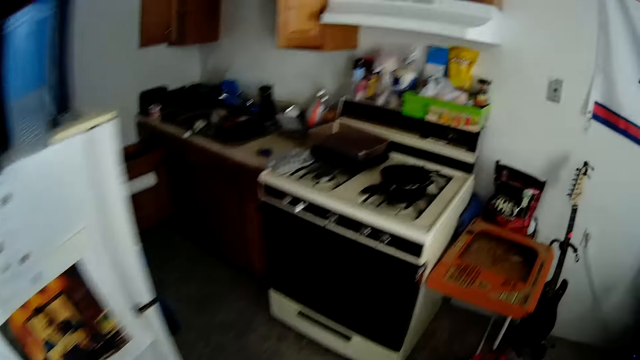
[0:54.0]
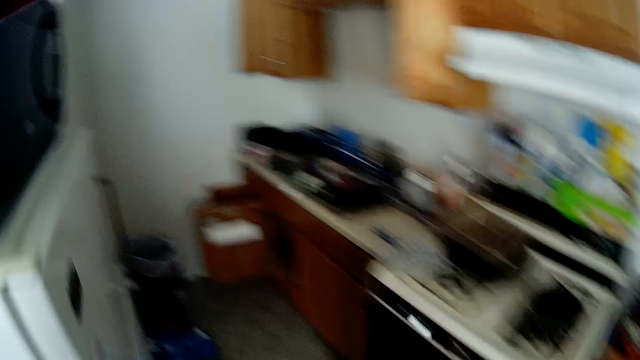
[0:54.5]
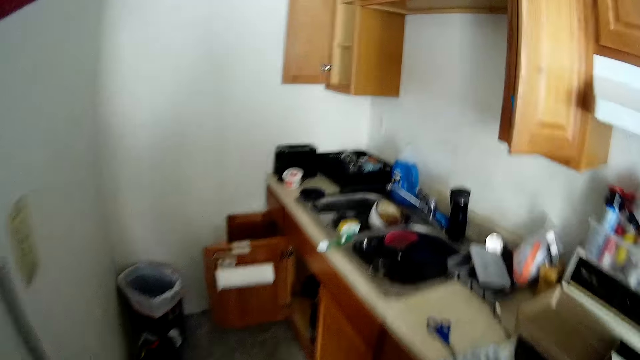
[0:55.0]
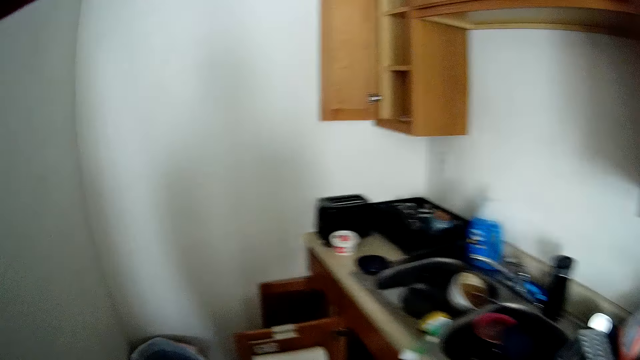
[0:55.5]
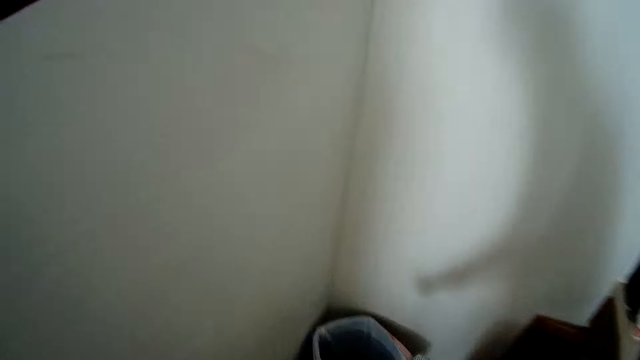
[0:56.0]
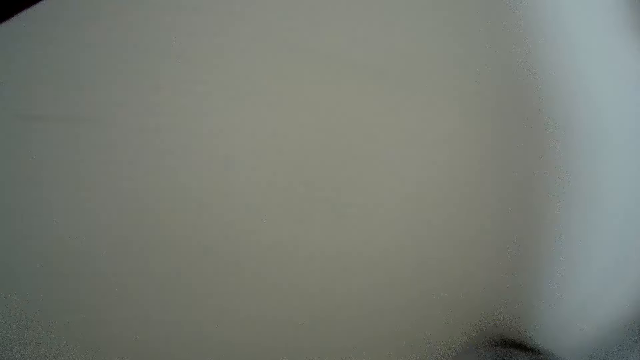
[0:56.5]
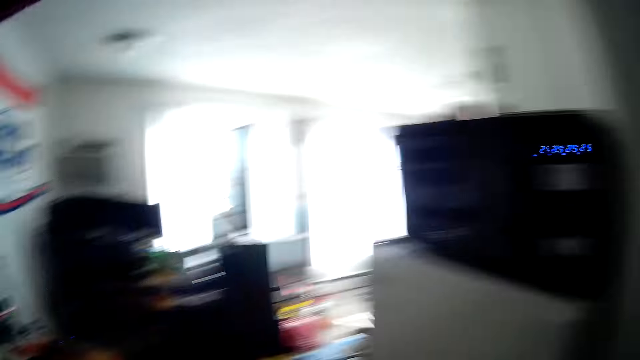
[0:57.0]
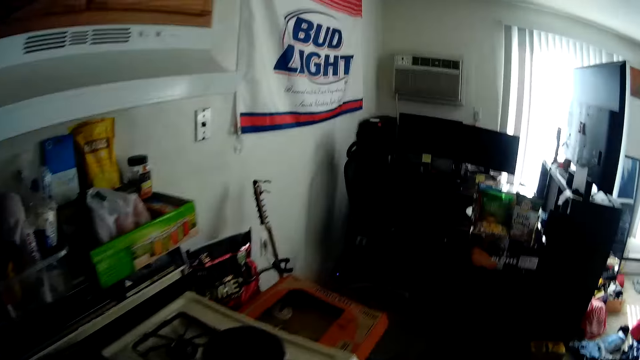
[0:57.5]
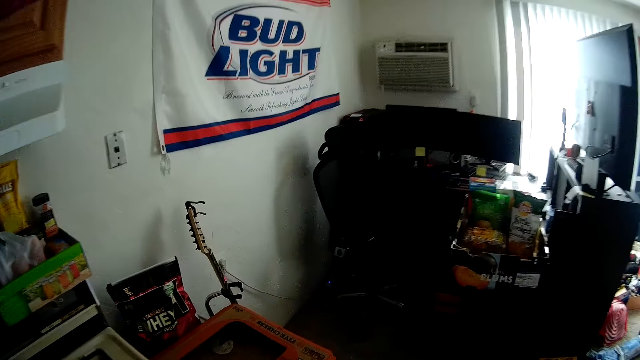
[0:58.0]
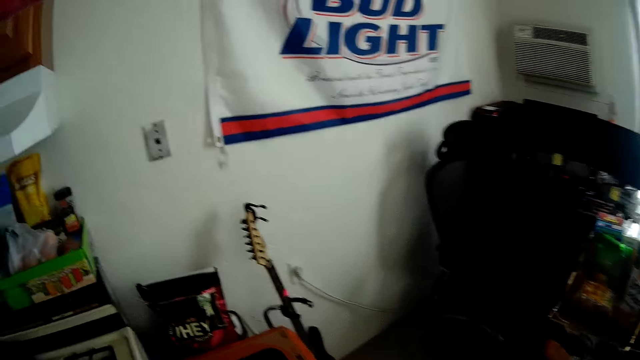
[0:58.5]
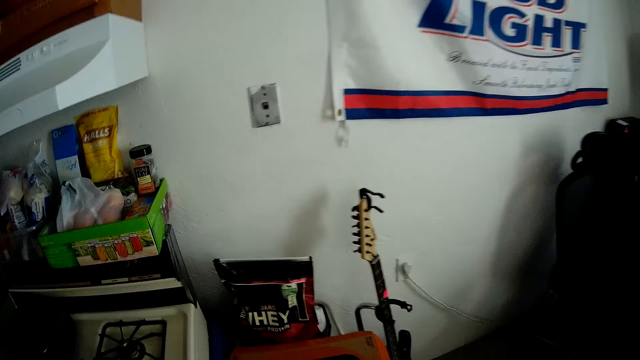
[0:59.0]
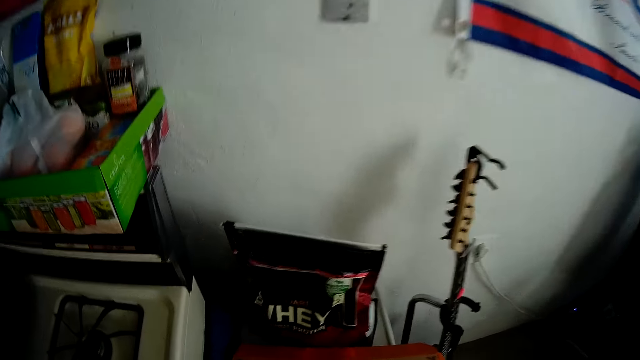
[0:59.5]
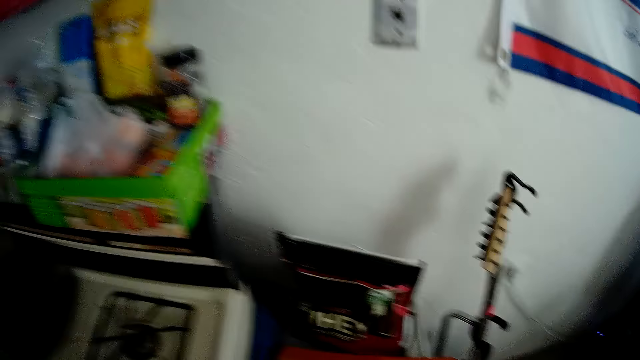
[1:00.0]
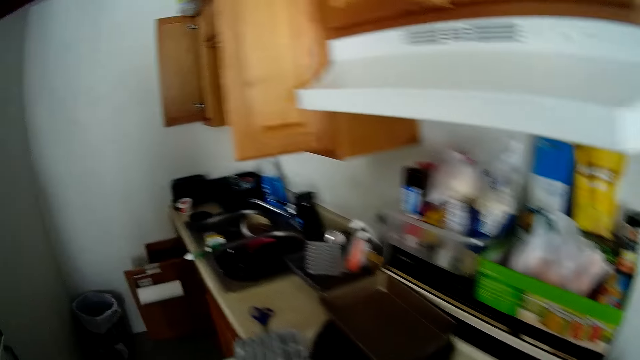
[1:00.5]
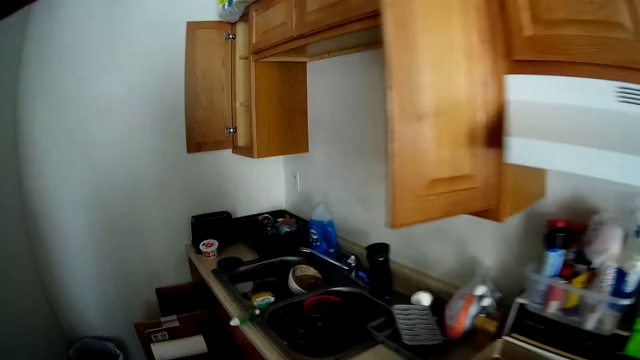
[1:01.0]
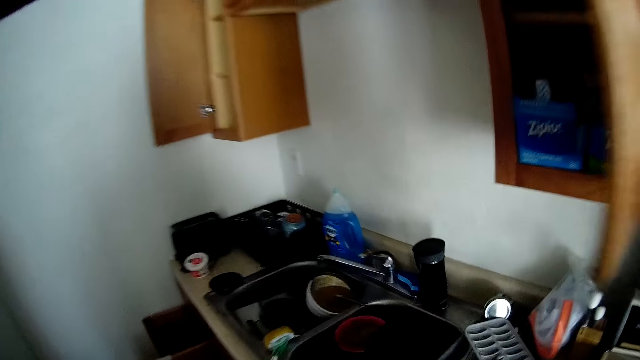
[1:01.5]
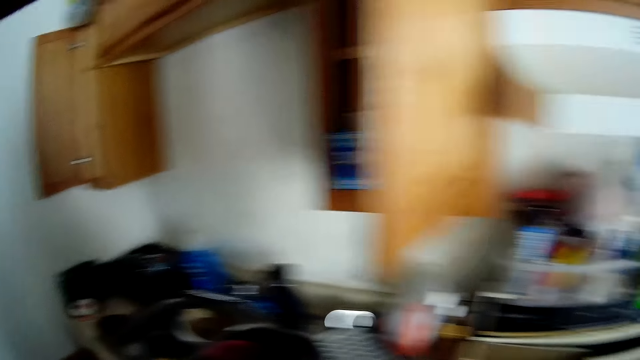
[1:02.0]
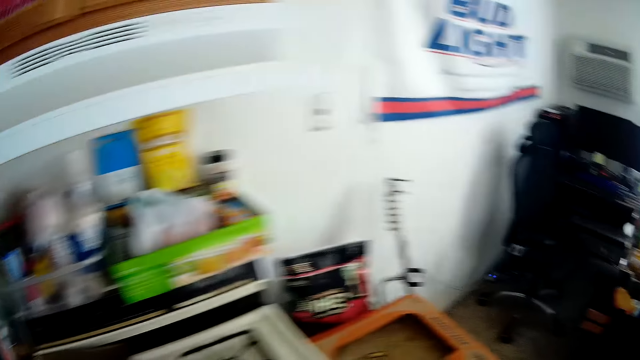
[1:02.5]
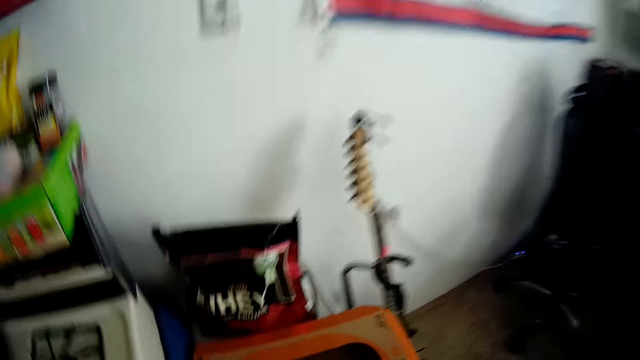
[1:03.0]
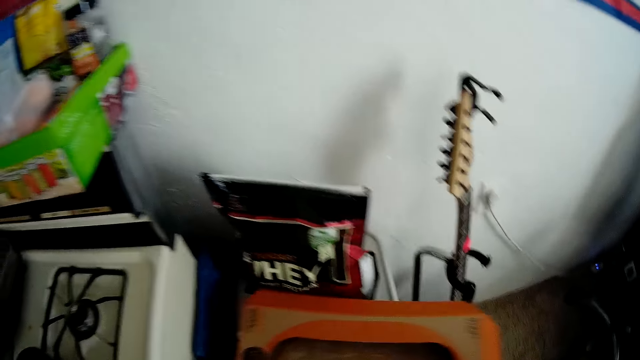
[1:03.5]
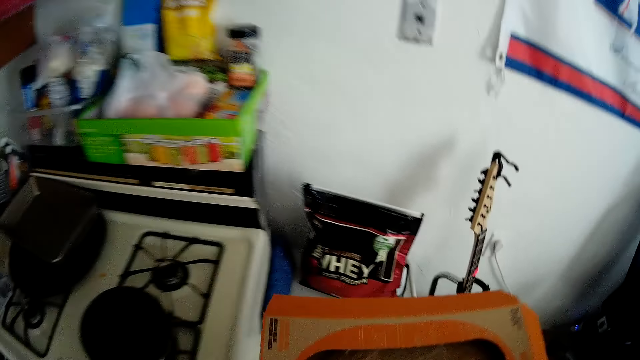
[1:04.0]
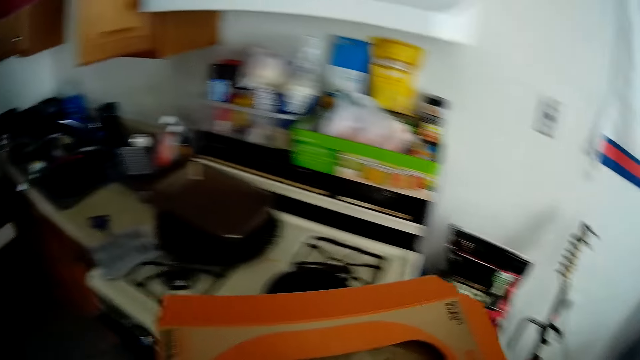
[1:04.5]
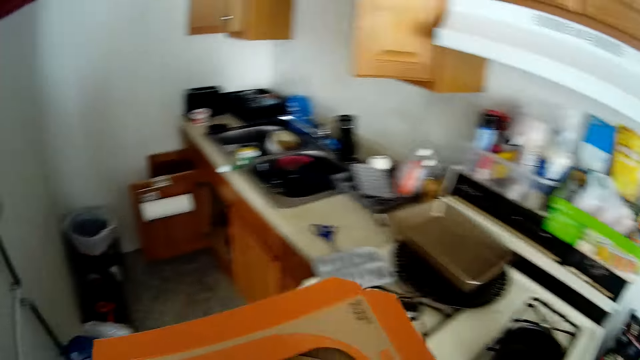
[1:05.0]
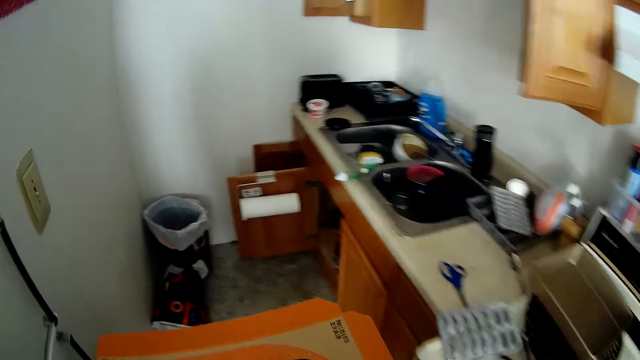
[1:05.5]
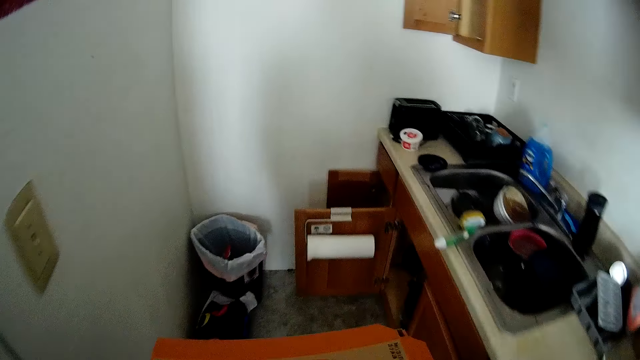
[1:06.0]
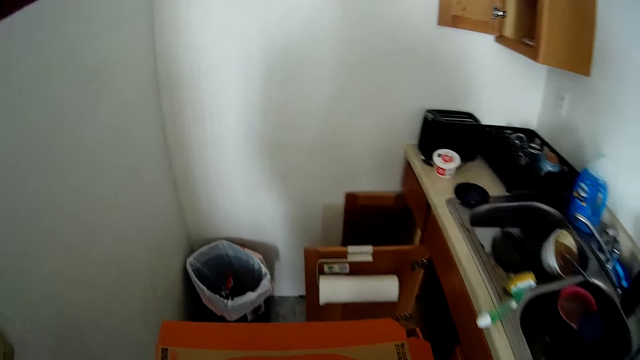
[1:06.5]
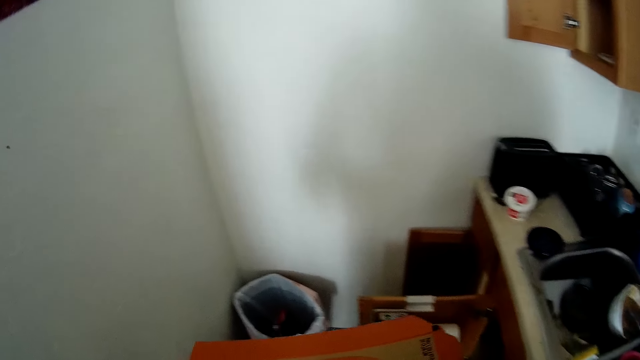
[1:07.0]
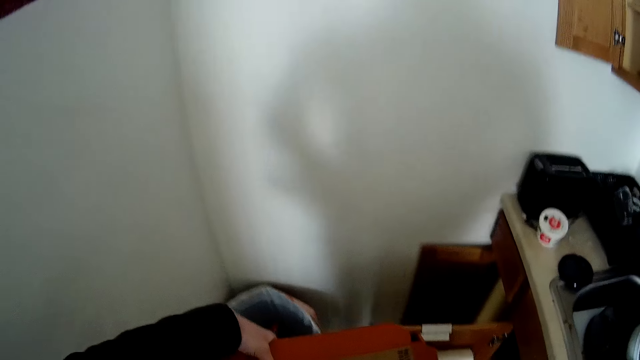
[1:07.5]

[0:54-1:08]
The camera wearer picks up a box.

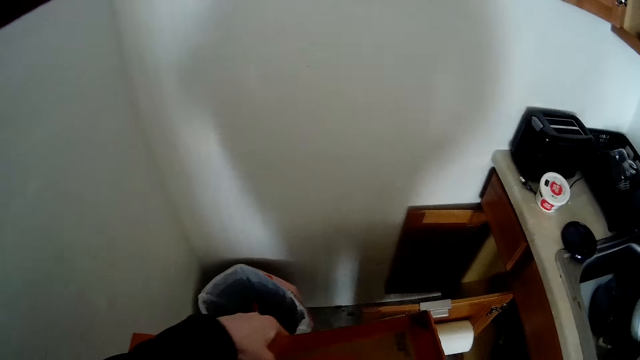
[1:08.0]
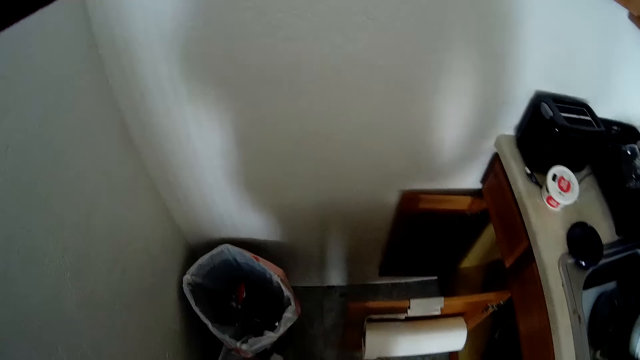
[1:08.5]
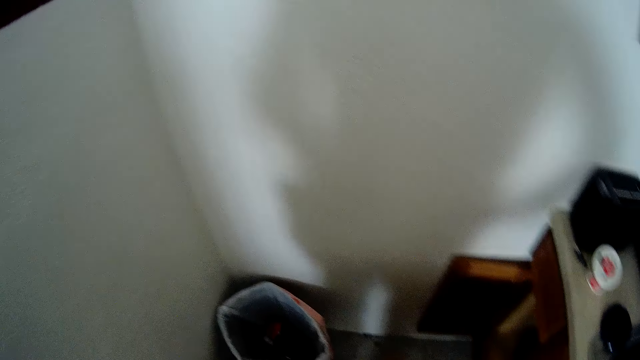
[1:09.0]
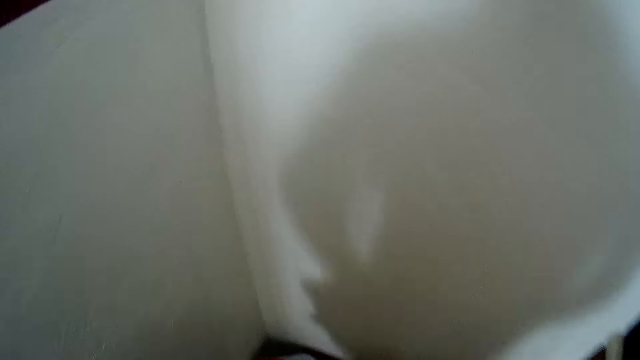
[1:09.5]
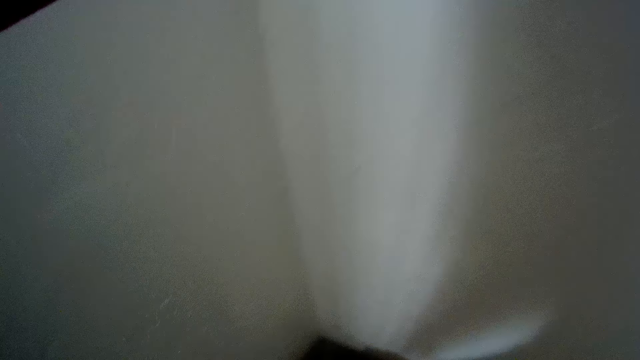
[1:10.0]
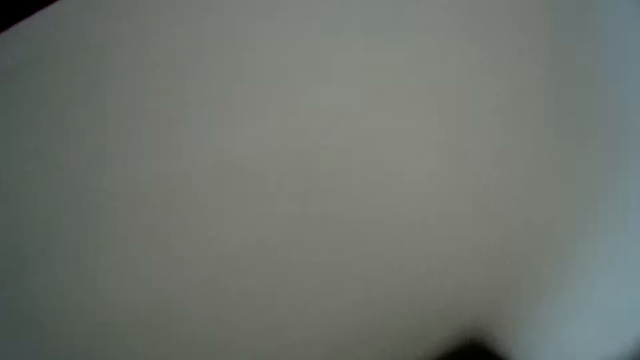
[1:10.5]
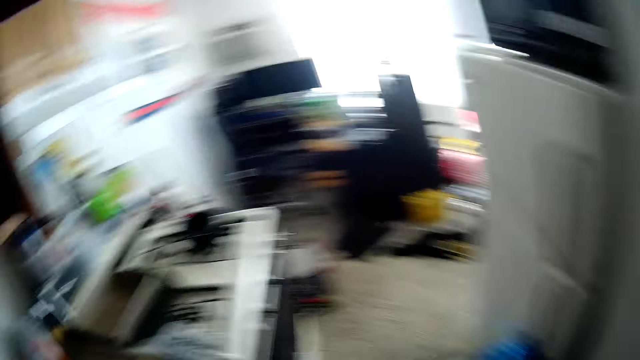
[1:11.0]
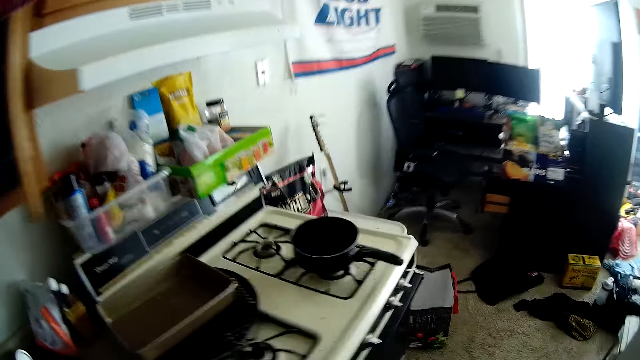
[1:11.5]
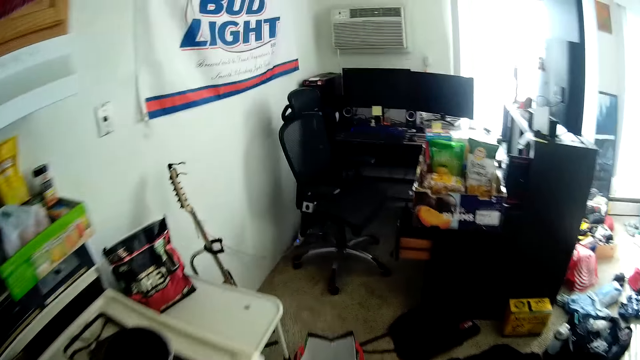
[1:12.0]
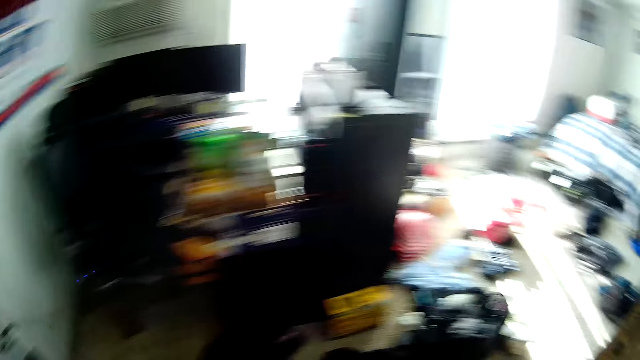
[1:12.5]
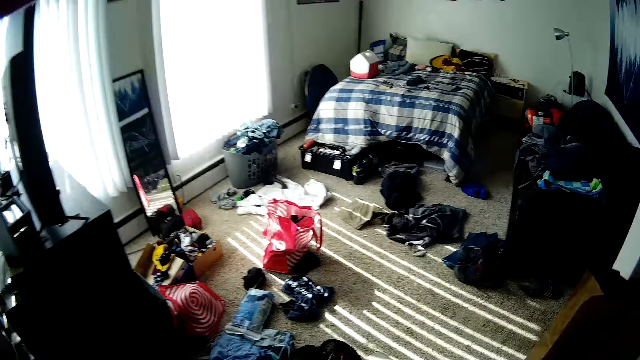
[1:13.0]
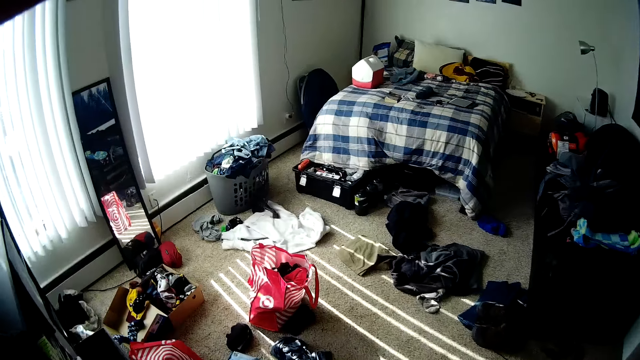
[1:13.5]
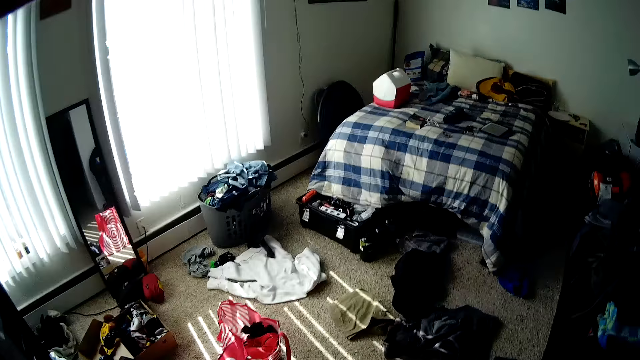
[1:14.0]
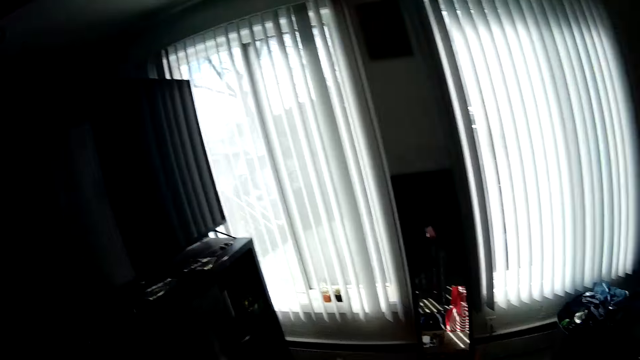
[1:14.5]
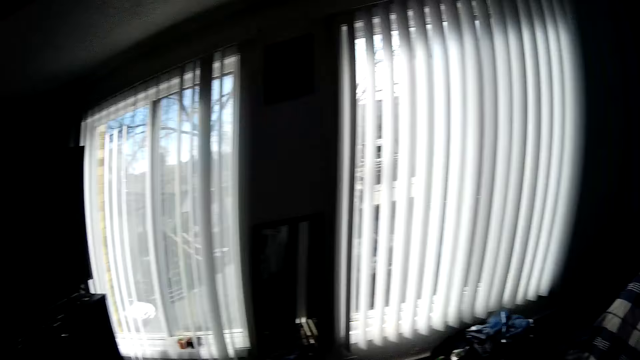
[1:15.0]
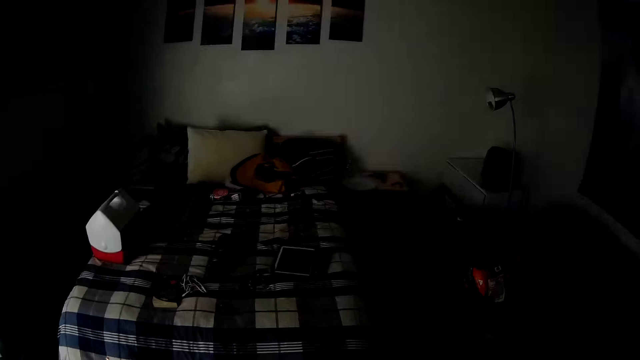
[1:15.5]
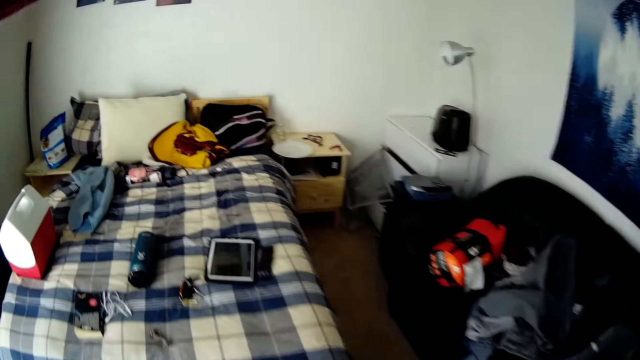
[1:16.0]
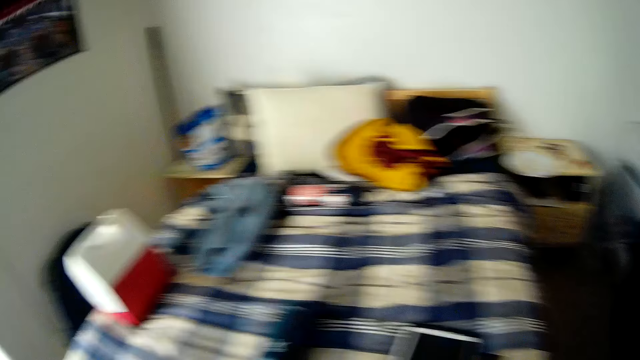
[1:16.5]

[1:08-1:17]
The camera wearer throws the box or carton on the dust bin. They walk.
